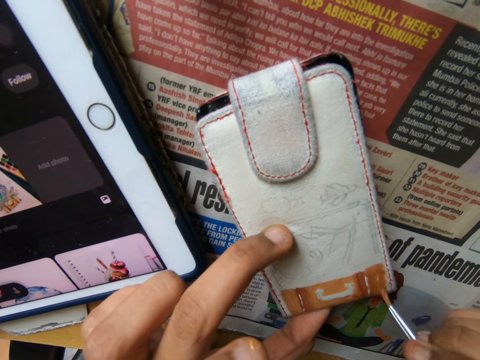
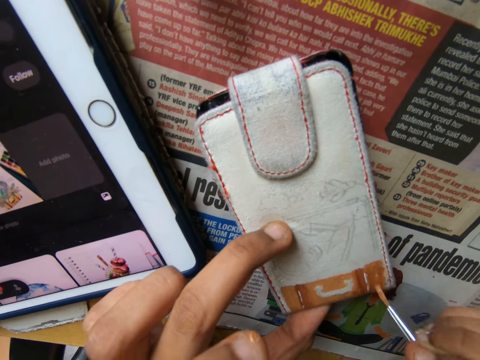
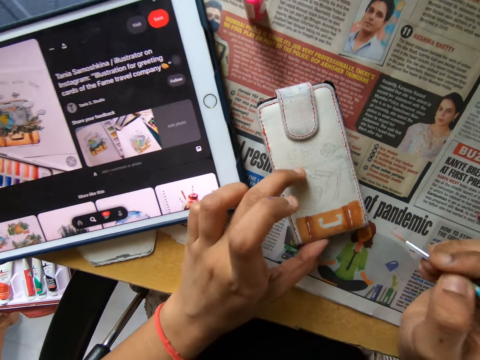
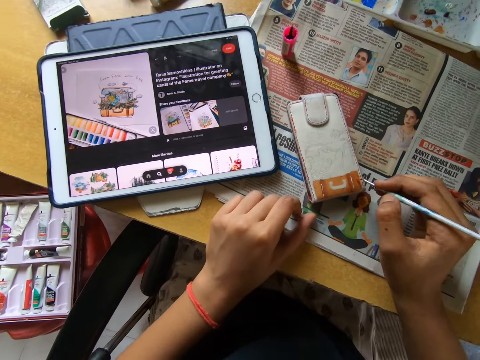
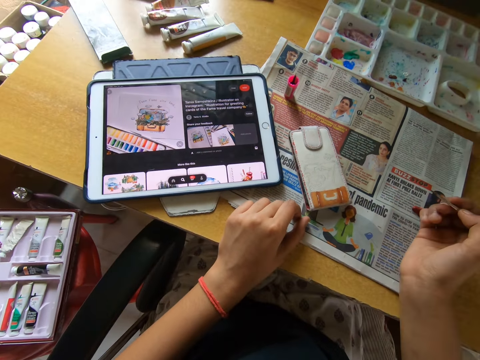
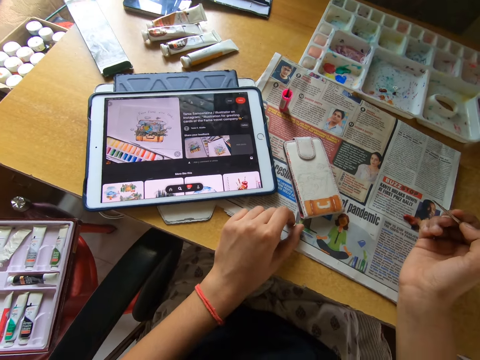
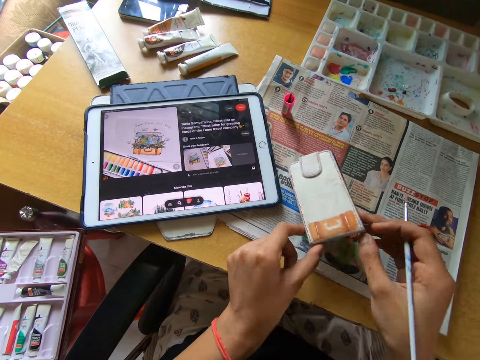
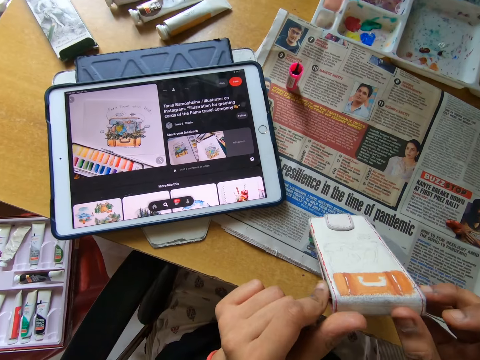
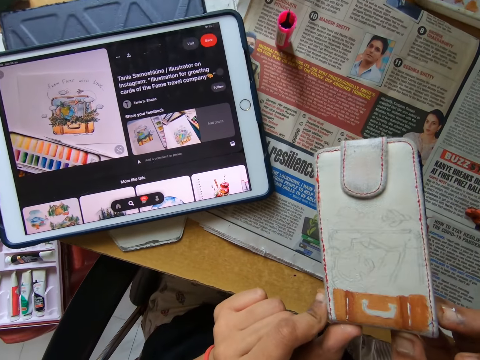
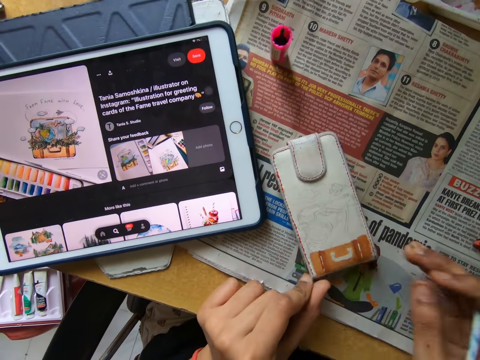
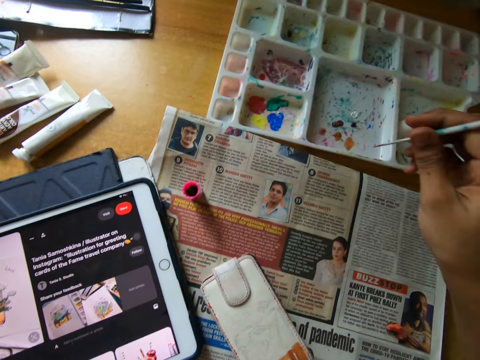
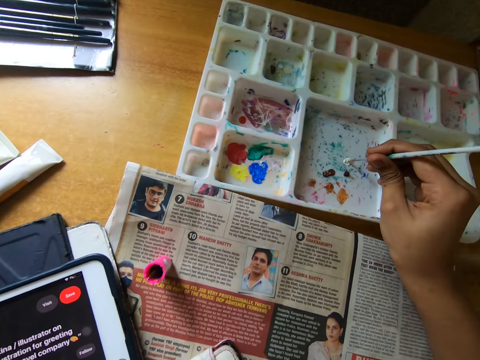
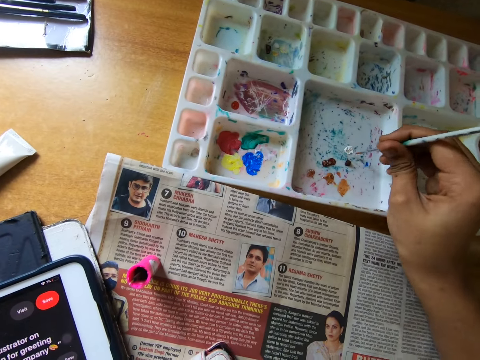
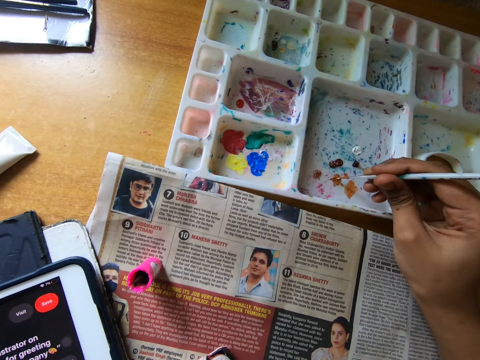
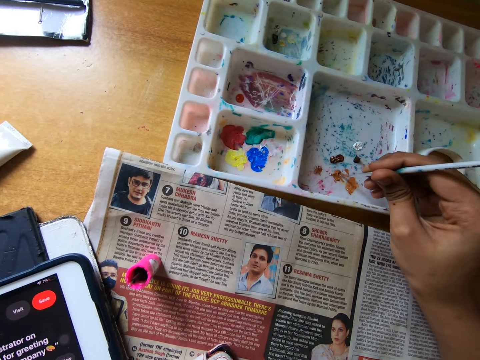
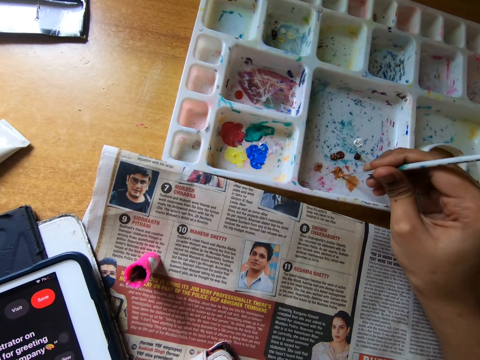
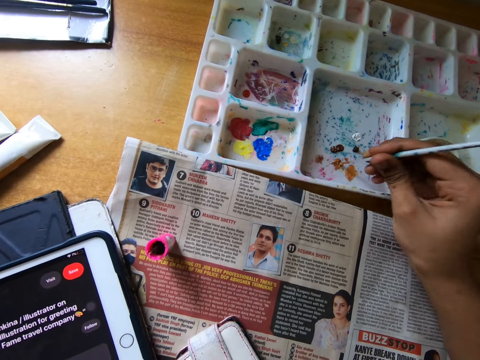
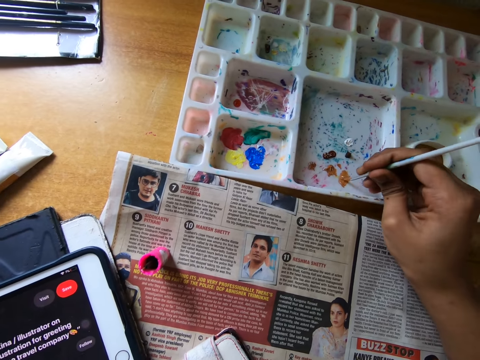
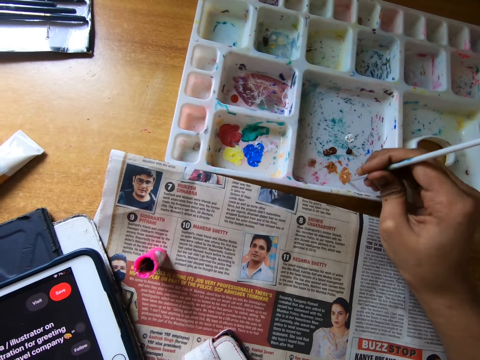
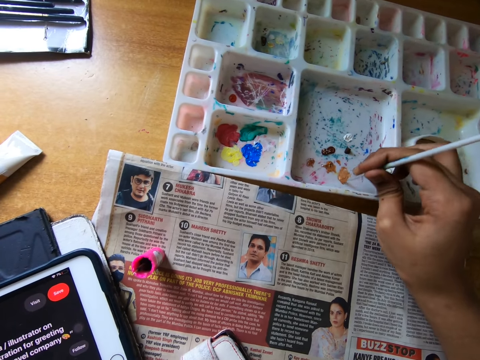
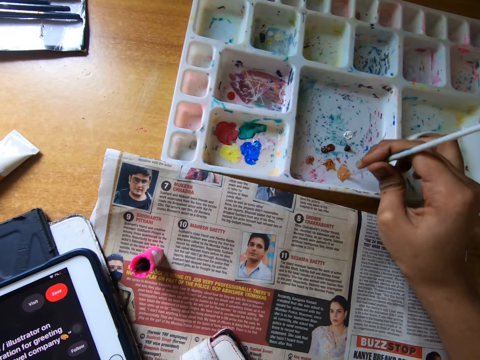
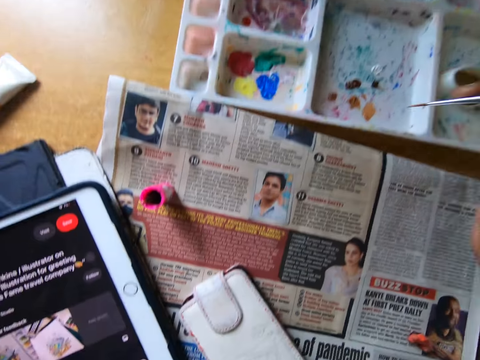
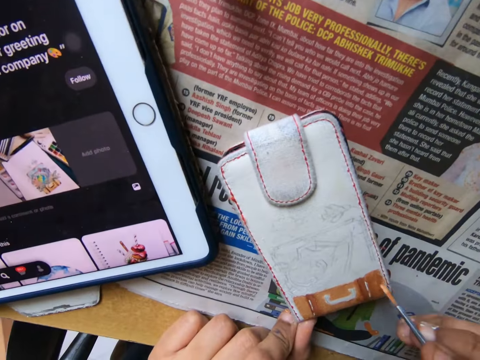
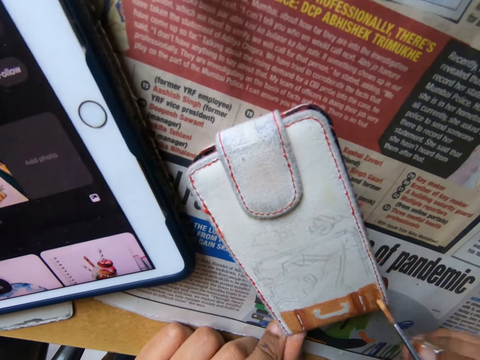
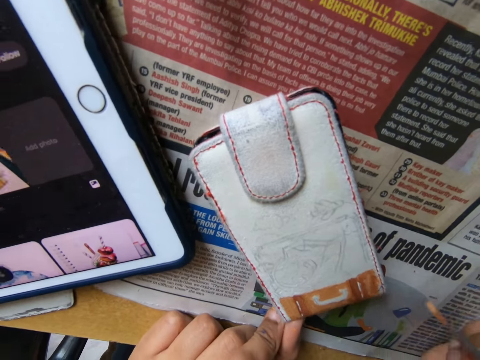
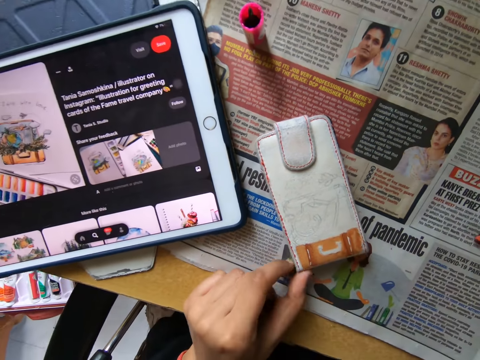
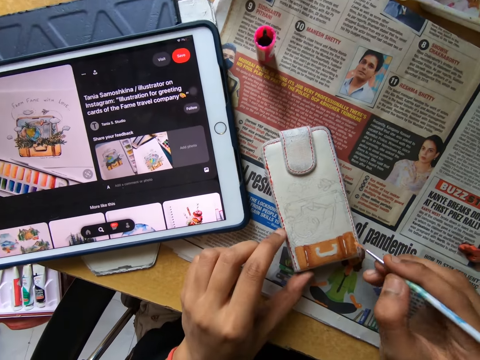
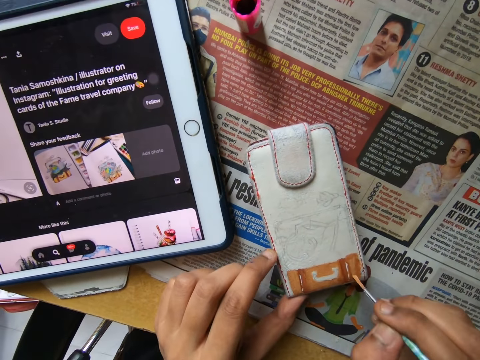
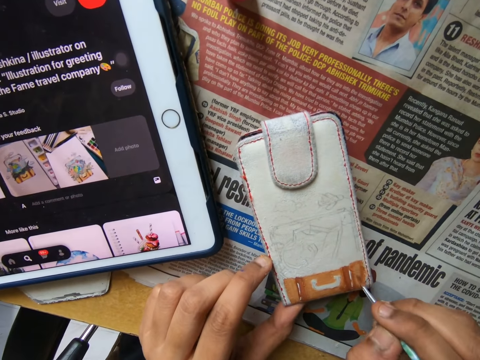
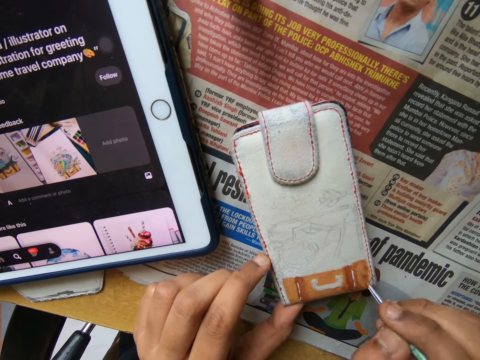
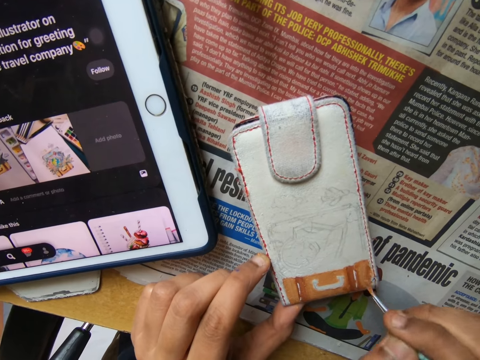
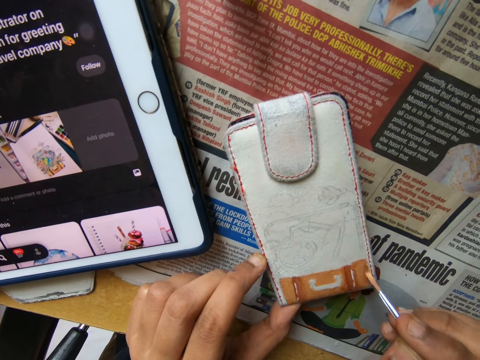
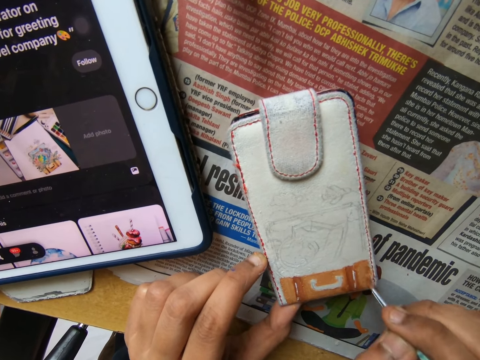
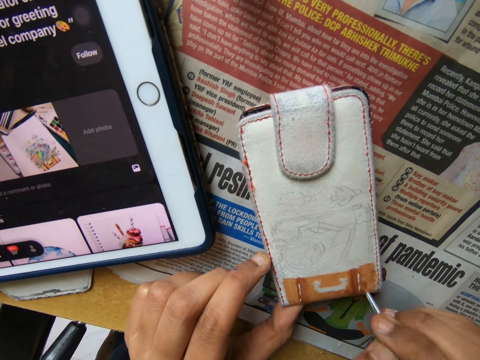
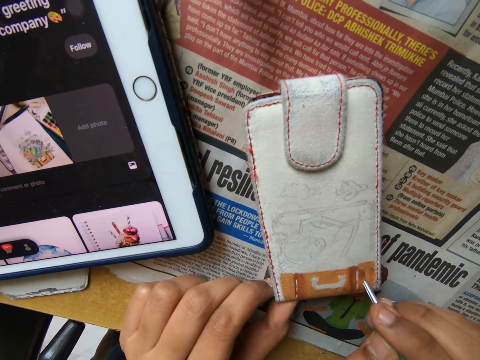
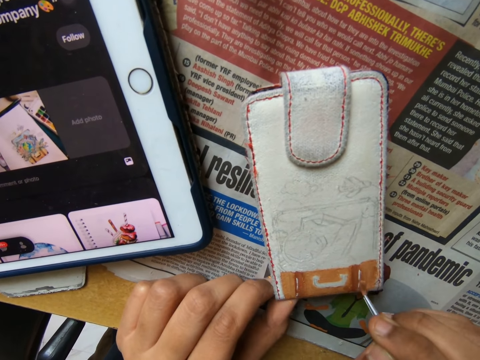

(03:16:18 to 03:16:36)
The camera wearer looks around. He paints something with a paintbrush. He looks around. He lifts the phone pouch off the table with both hands. He looks at something. He drops the phone pouch on the table with both hands. He scoops paint from a pallet on the table with the paintbrush in his right hand. He paints on the phone pouch on the table with the paintbrush in his right hand. He looks at something. He paints something with the paintbrush.

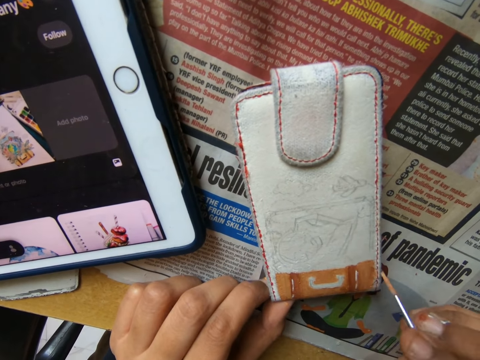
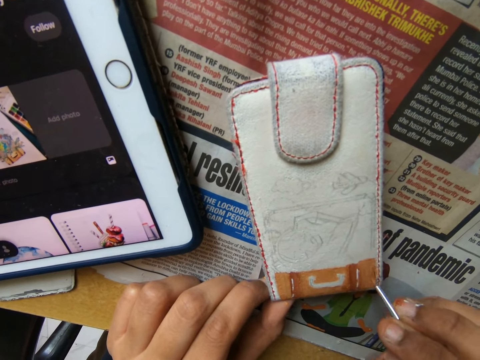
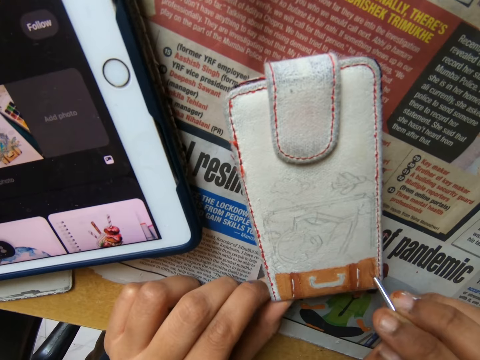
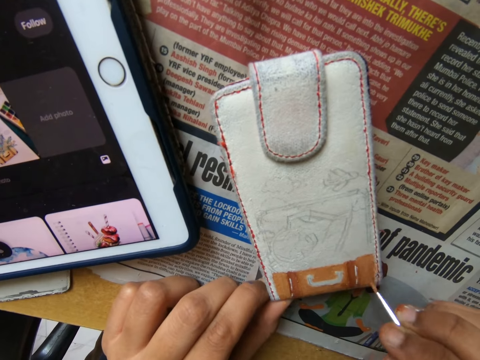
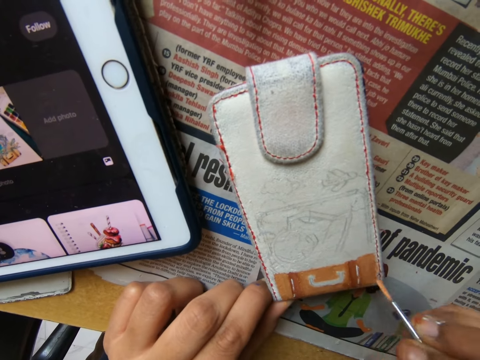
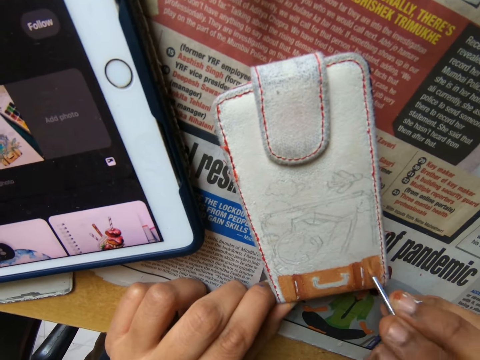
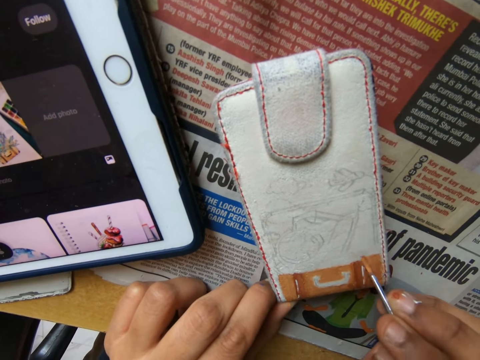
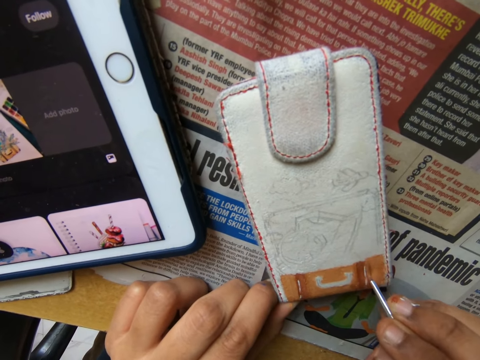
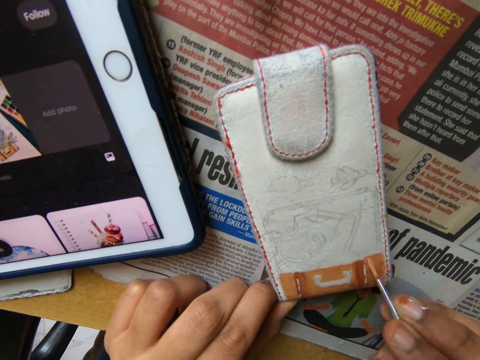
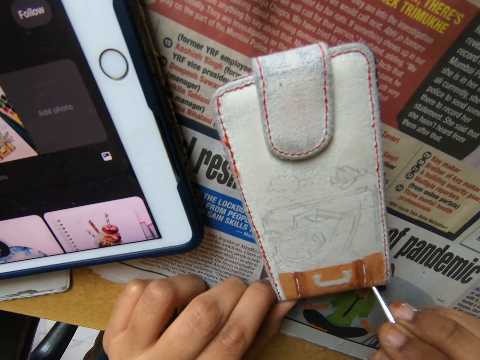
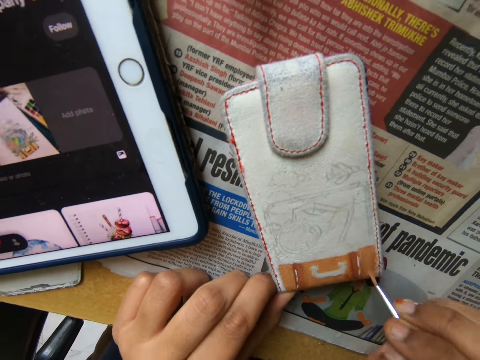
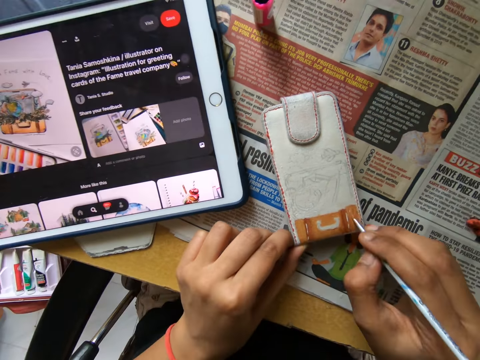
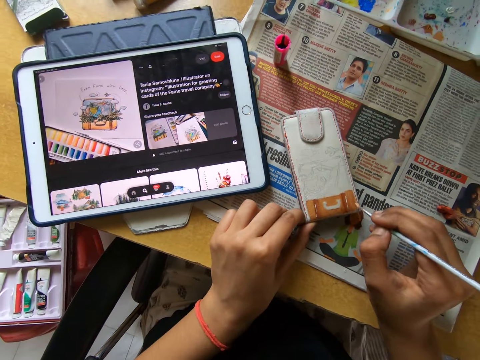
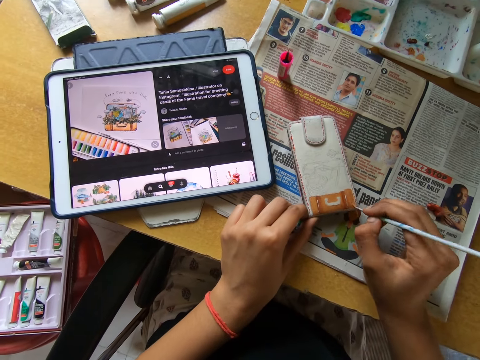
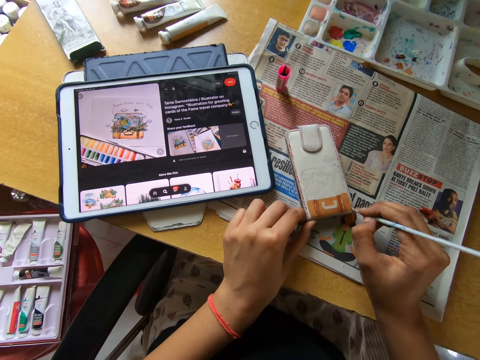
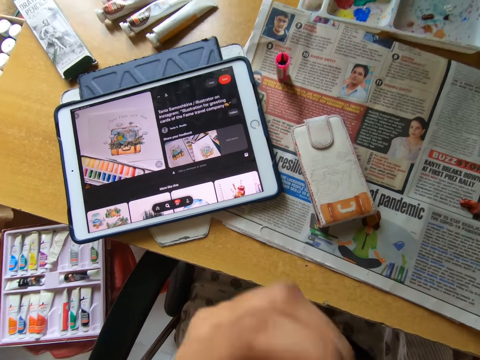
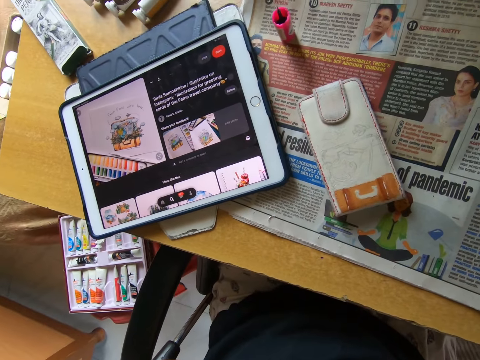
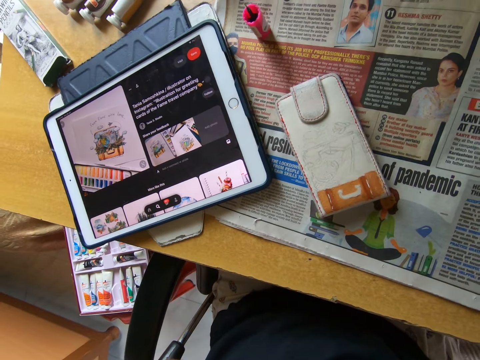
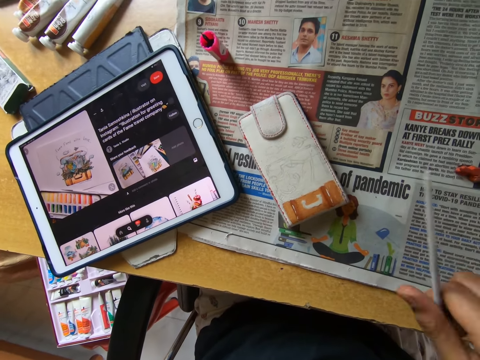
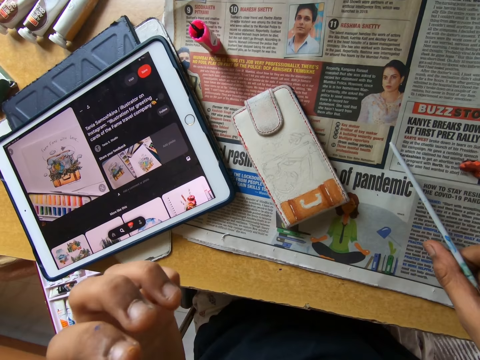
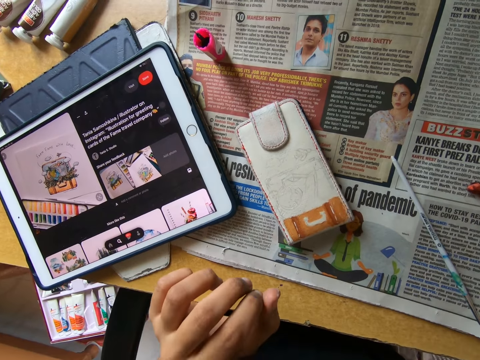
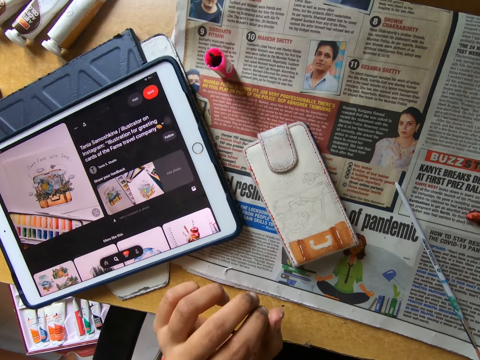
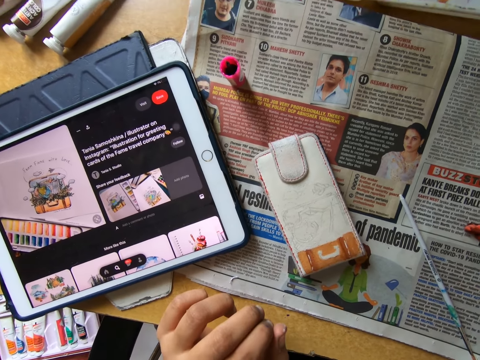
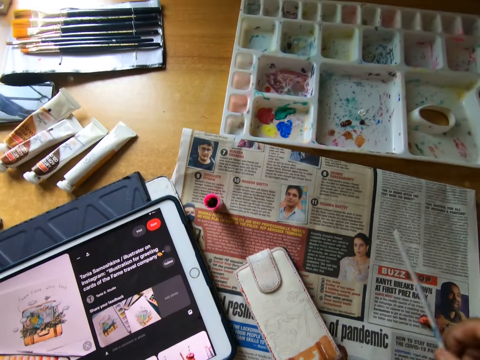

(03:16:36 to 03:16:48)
The camera wearer moves his hand upwards. He looks around. He touches his face with his left hand. He drops the paintbrush in his right hand on the table. He puts his hand on the table. He looks around. He picks up the paintbrush from the table with his right hand.
